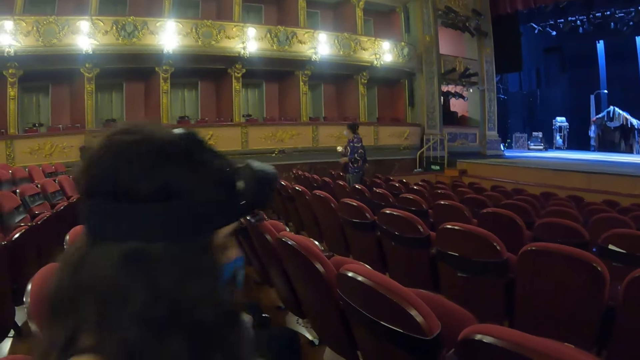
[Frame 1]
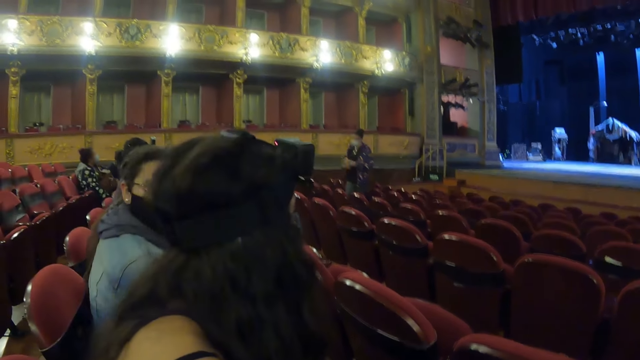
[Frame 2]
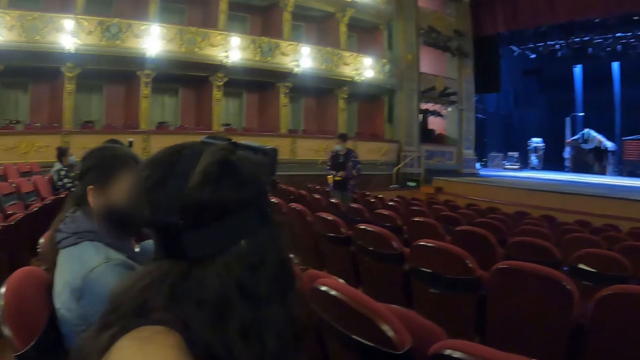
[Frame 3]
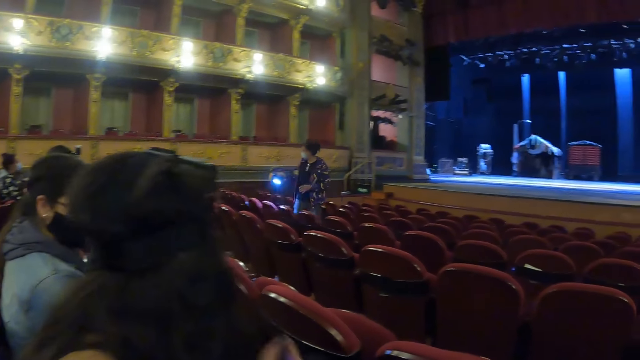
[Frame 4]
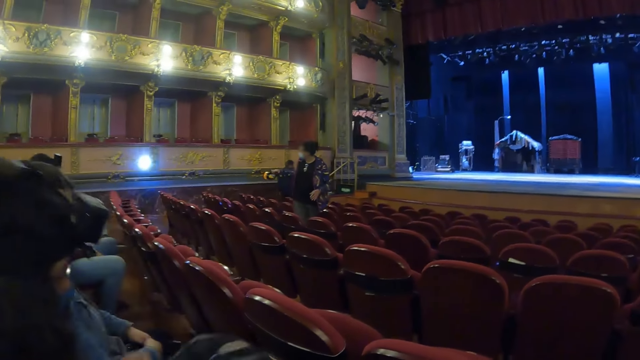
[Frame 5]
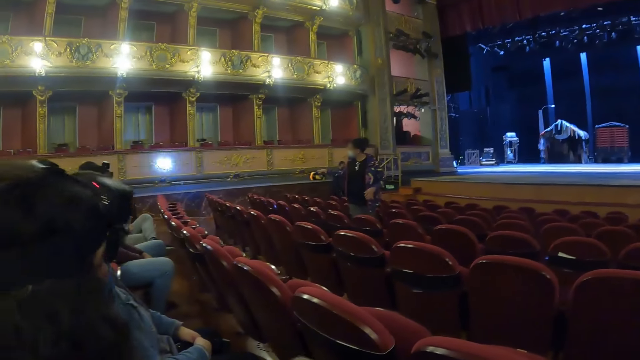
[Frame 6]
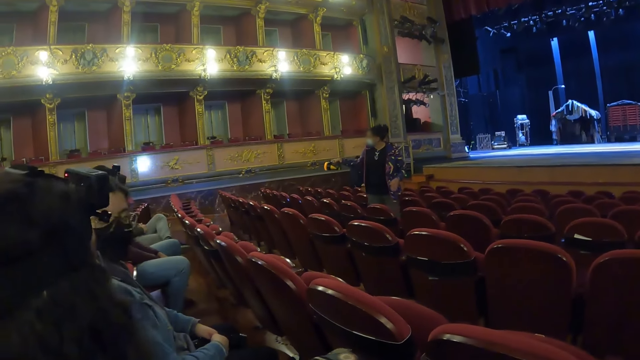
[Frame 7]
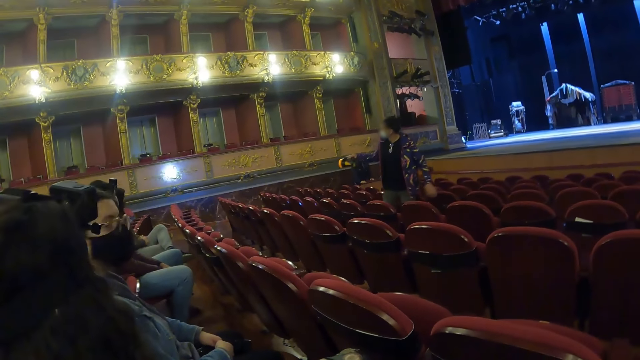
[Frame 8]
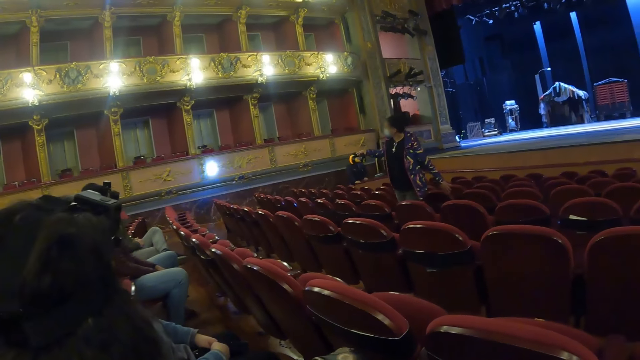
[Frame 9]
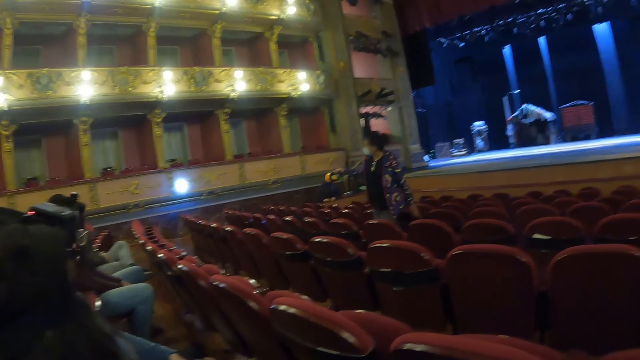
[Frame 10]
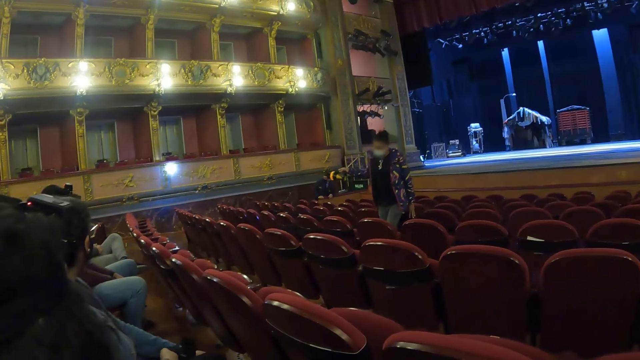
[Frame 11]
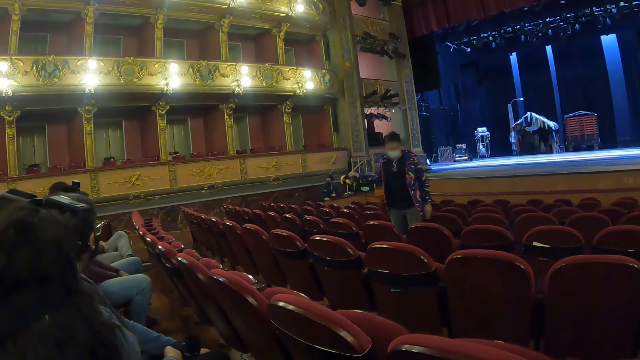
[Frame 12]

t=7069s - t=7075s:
The camera wearer looks around the theatre.

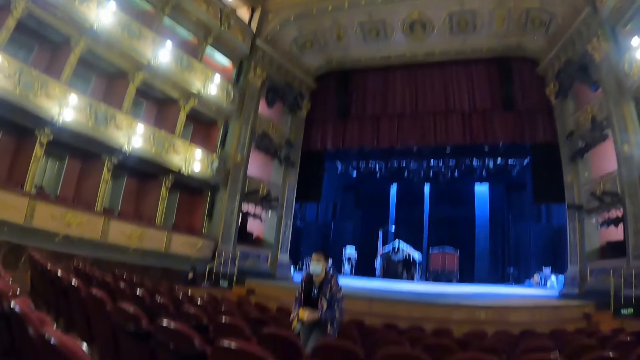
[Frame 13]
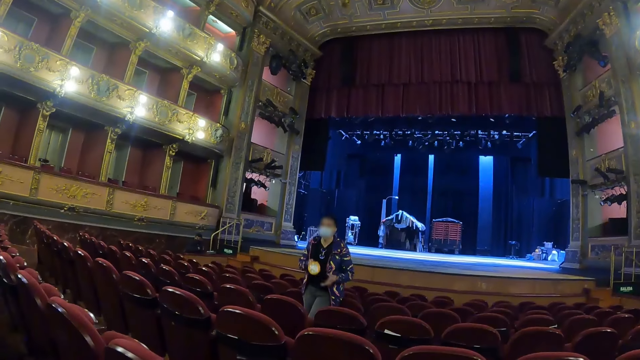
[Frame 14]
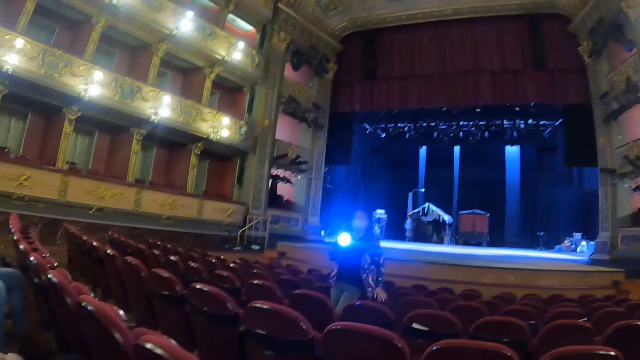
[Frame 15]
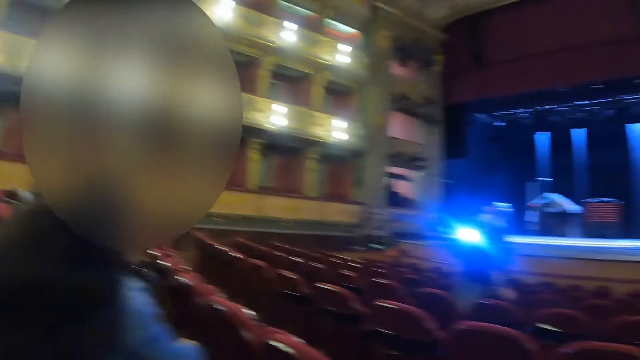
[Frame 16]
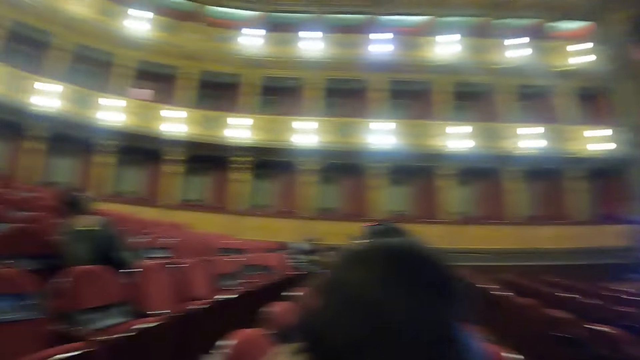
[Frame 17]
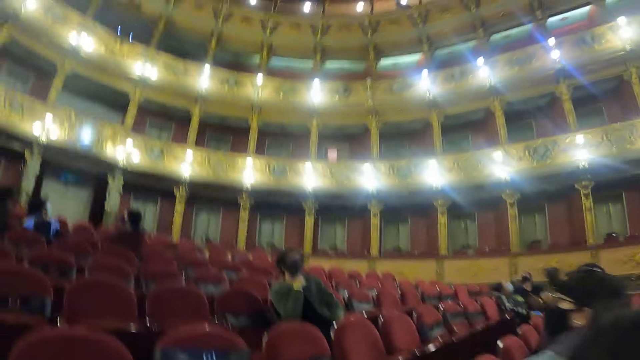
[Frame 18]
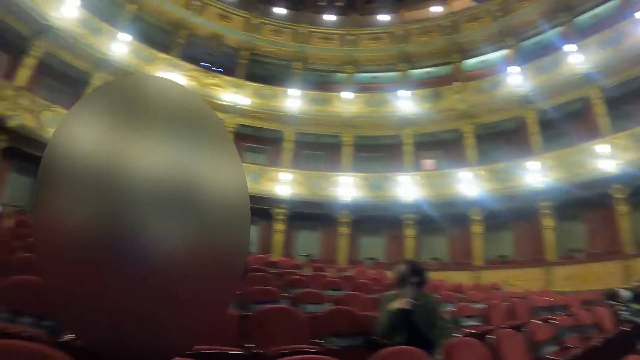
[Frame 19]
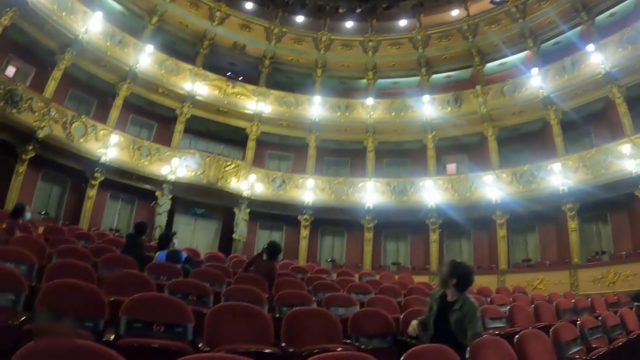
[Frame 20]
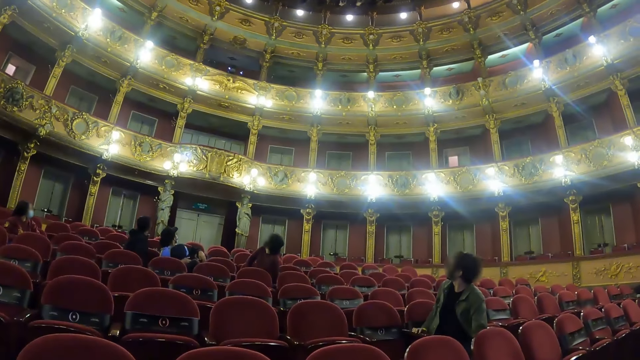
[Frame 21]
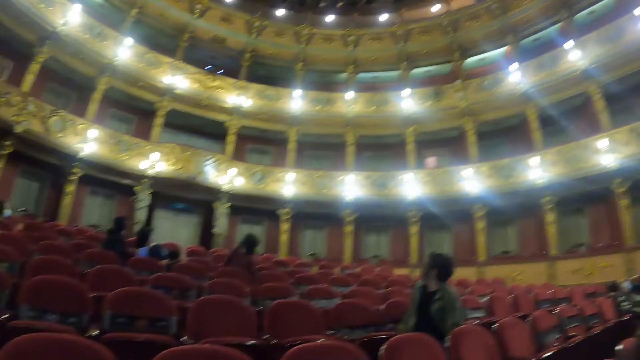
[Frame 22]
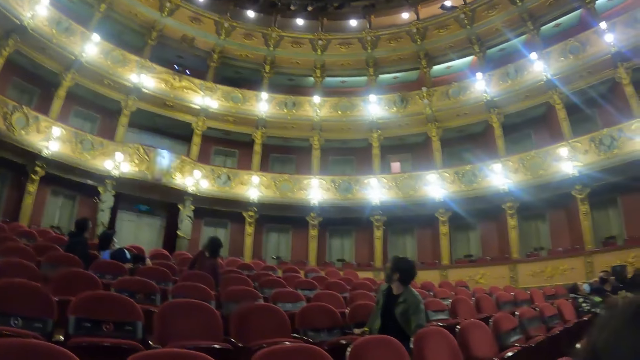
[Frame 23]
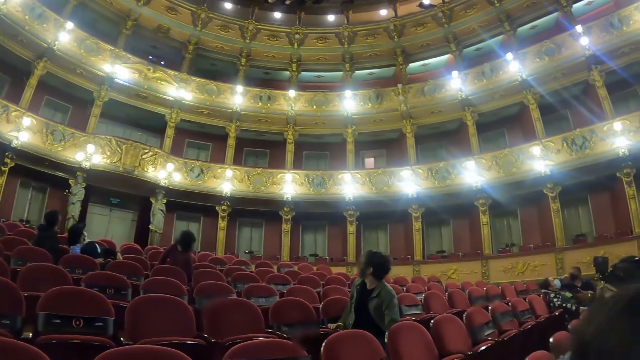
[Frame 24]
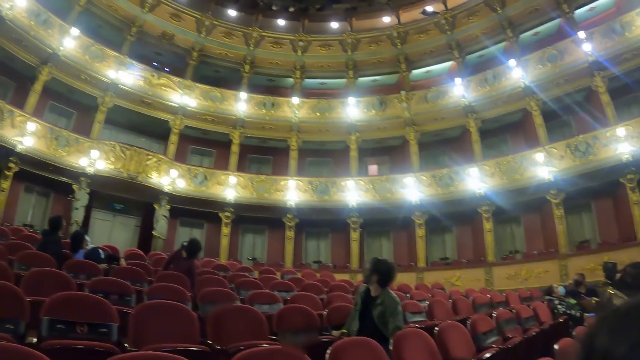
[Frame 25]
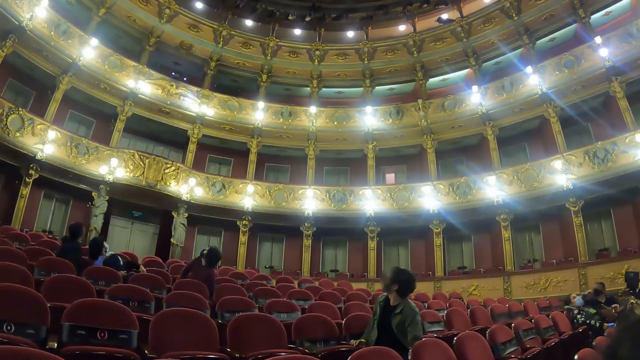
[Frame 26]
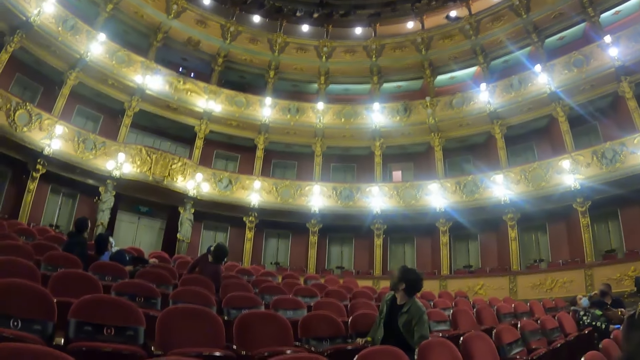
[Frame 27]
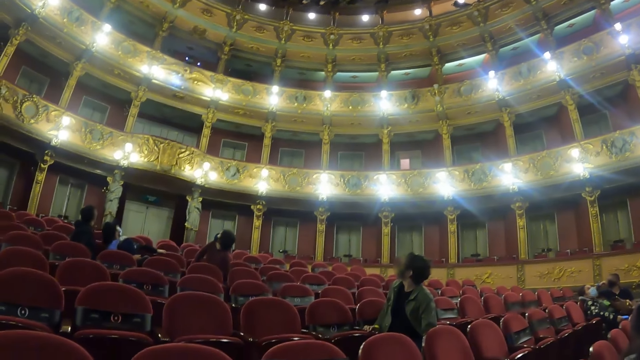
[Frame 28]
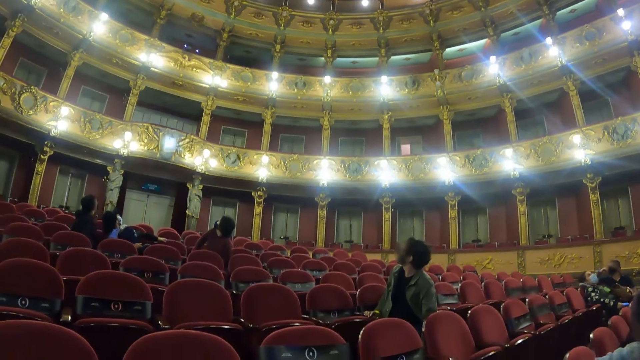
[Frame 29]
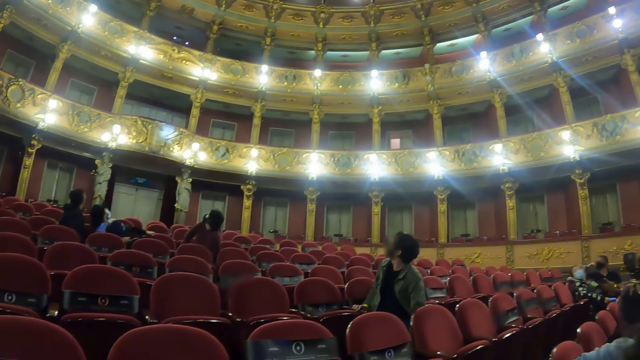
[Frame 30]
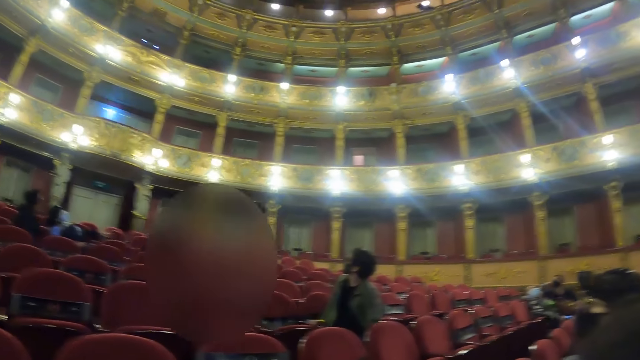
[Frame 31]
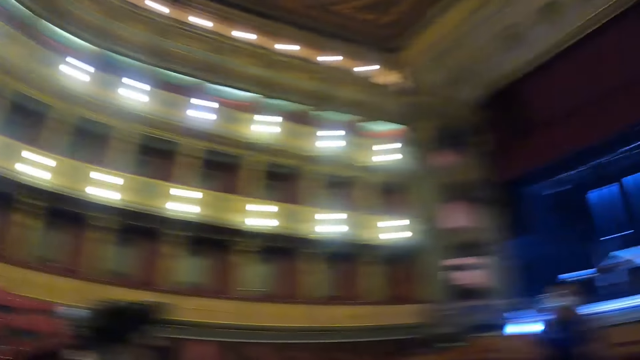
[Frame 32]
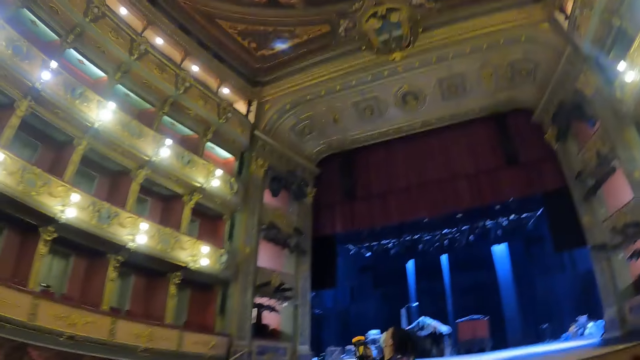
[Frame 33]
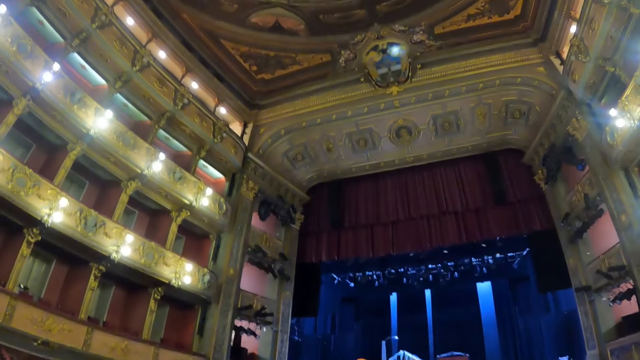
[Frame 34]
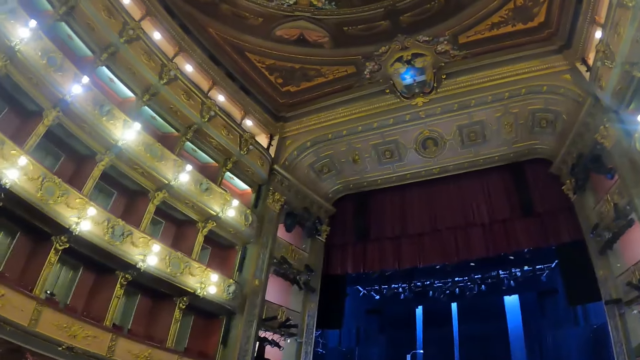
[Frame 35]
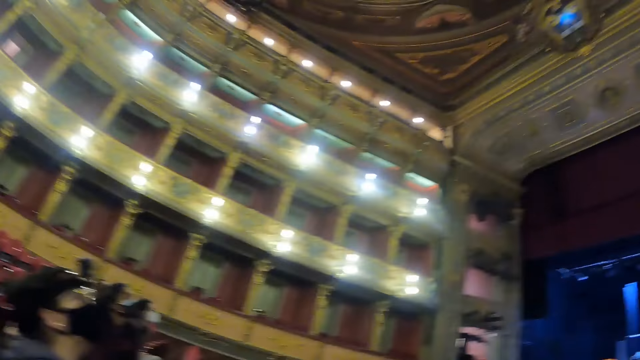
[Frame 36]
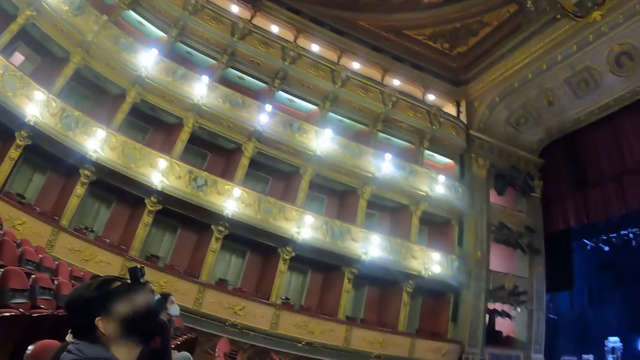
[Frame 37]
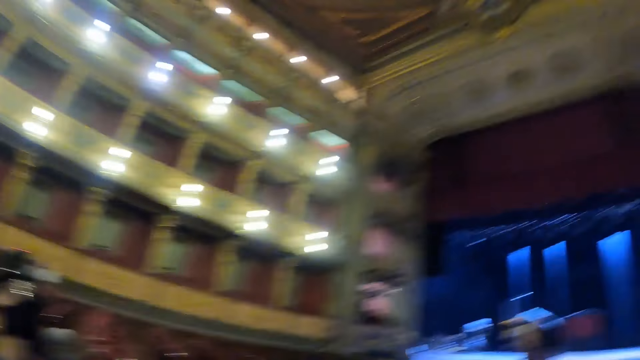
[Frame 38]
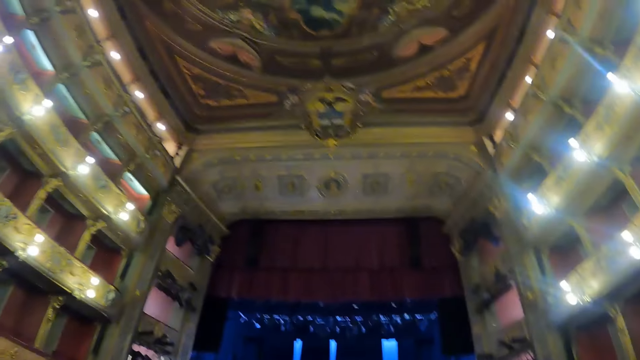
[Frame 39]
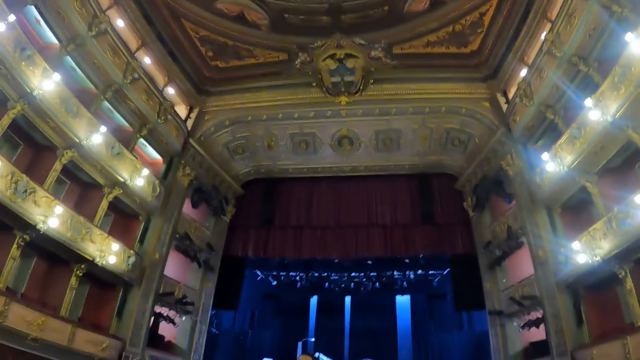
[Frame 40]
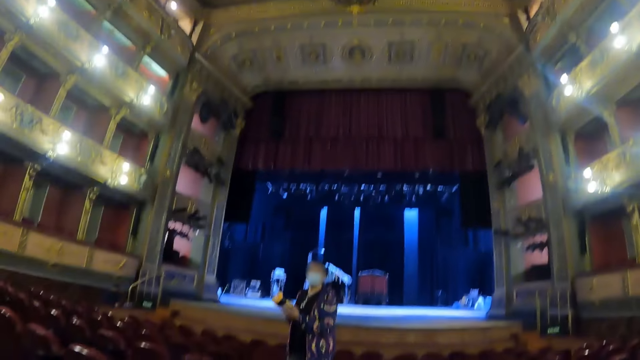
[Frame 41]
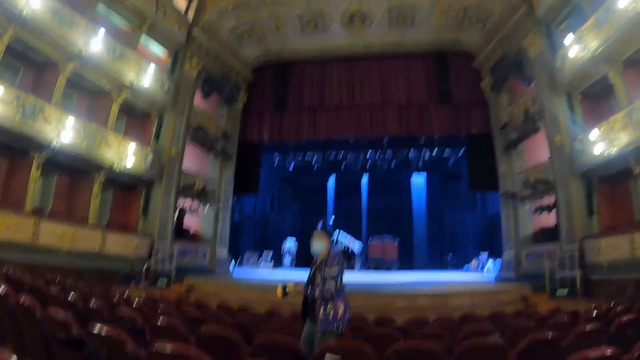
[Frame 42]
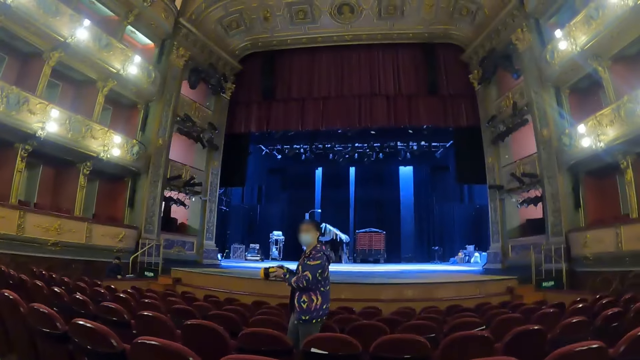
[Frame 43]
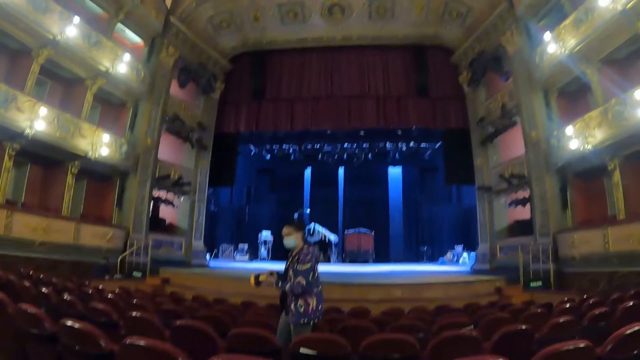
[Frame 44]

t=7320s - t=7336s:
A woman points at the arts on the wall with a flashlight.
